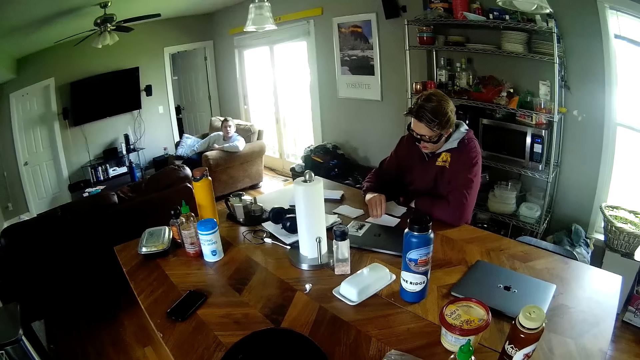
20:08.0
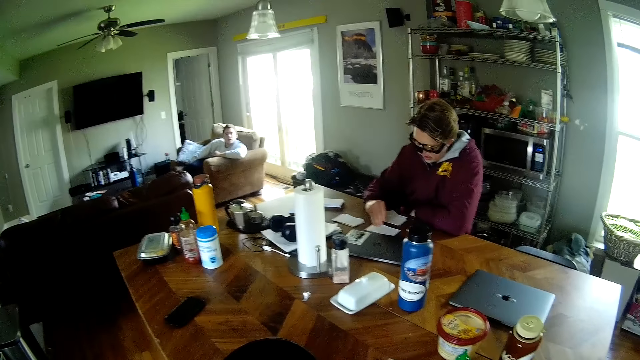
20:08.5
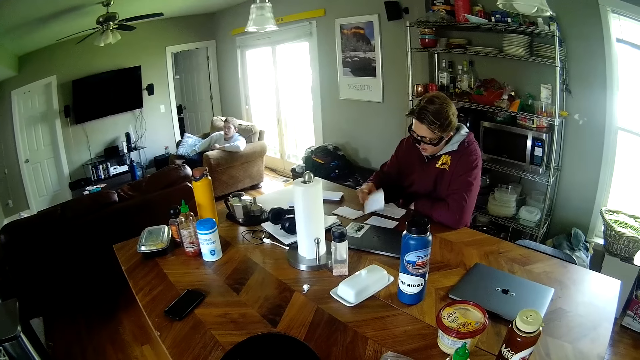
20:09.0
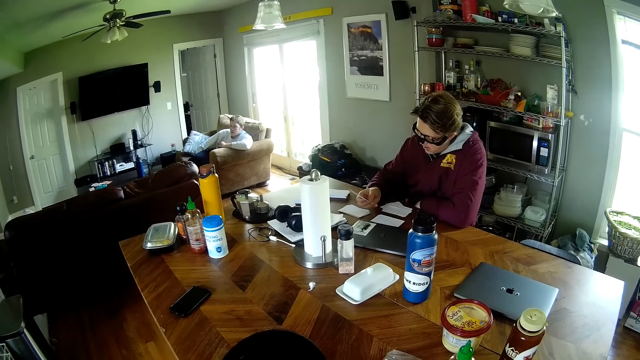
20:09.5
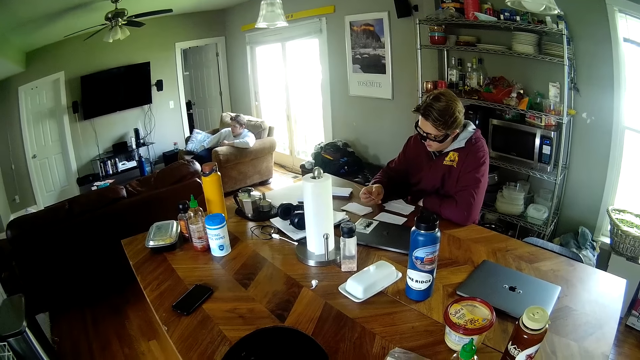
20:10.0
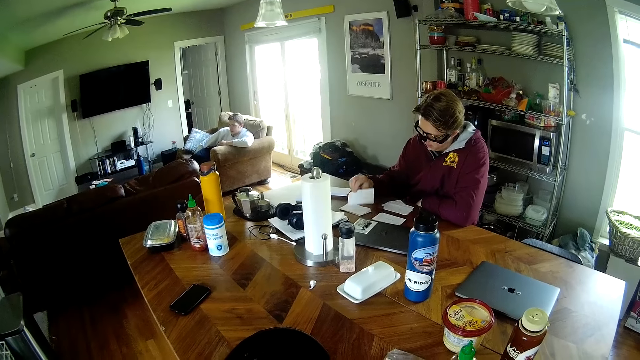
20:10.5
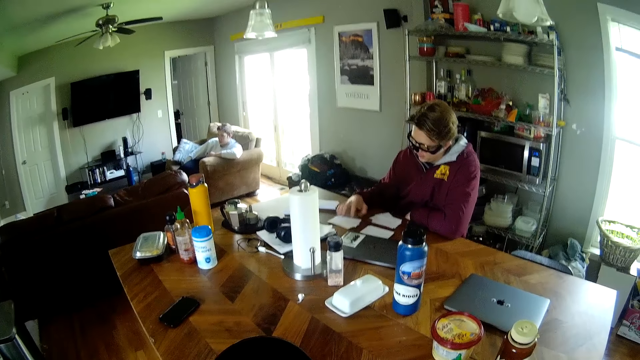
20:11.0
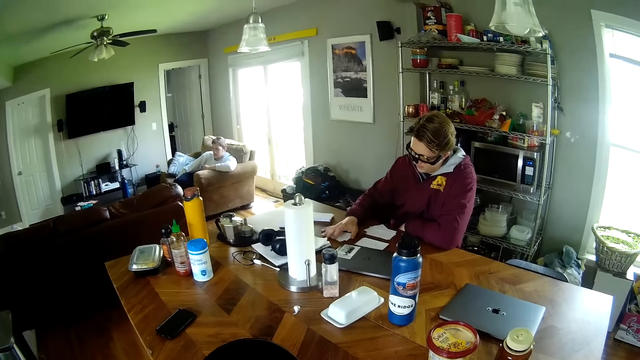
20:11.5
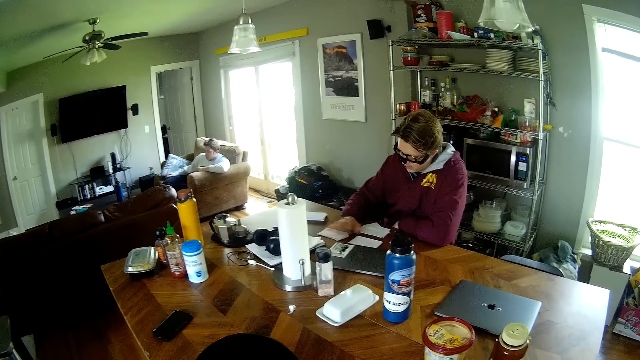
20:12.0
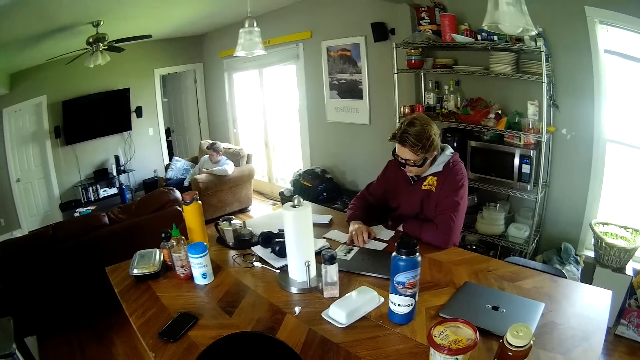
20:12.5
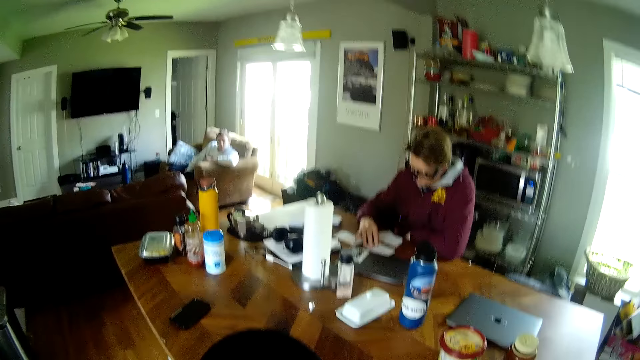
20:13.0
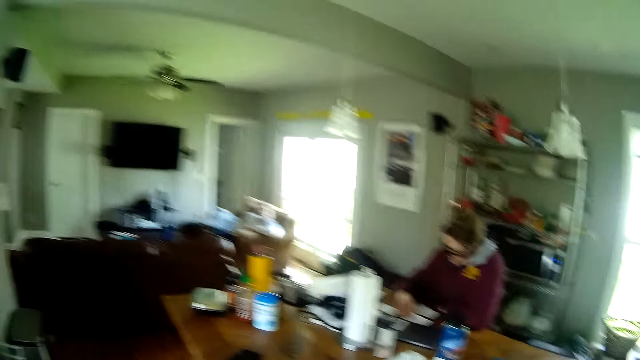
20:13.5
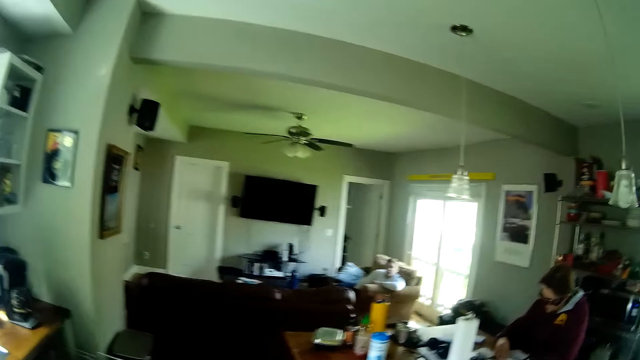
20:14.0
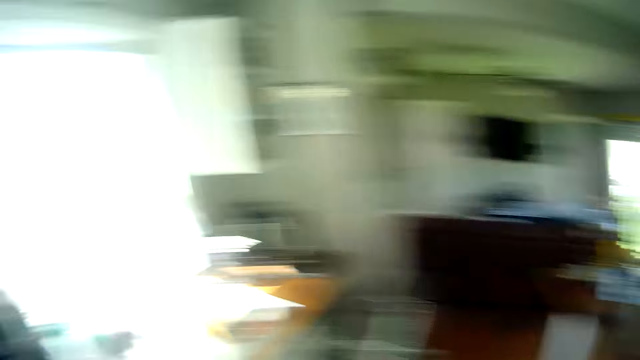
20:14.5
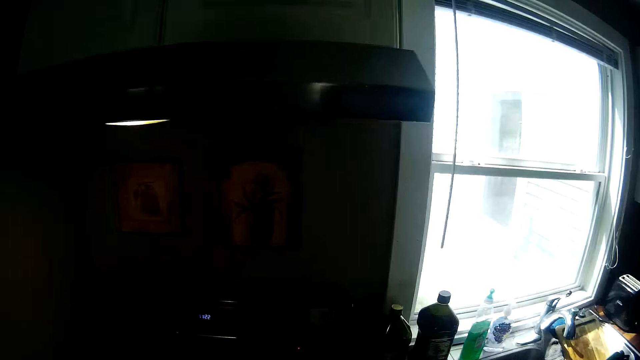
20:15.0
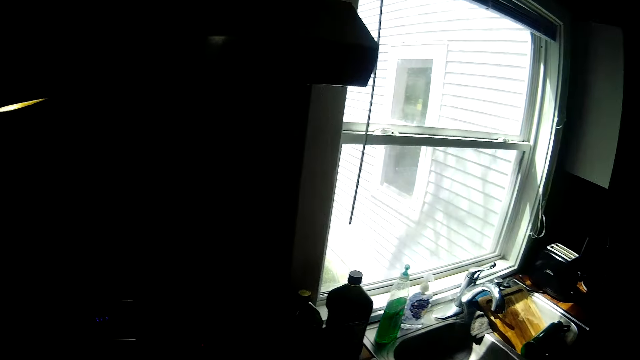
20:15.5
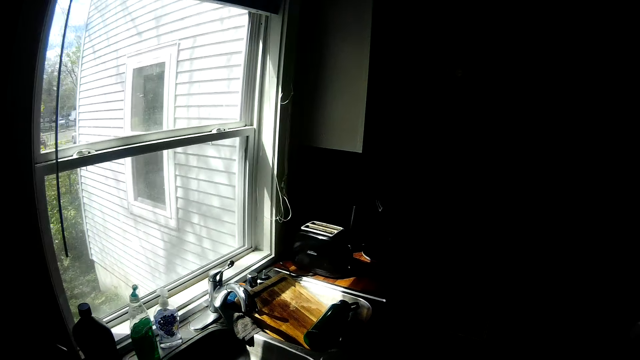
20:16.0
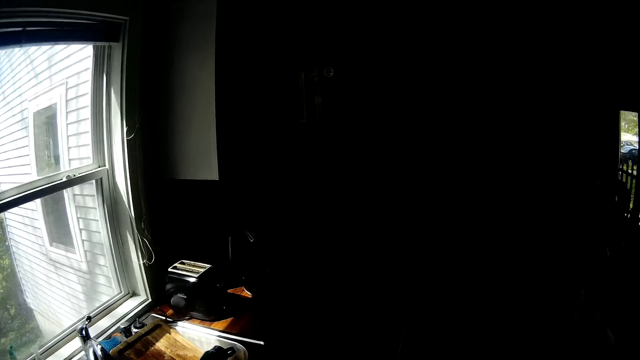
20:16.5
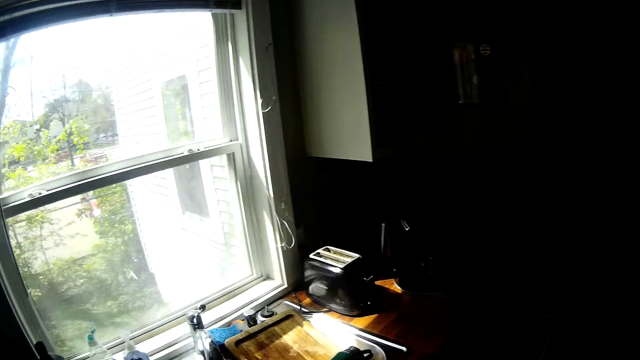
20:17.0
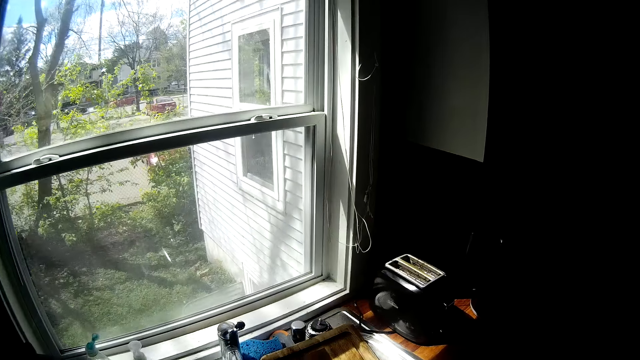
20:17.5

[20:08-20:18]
The man picks a card from the first deck of cards on the table with his right hand. The man looks at the card in his right hand. The man drops the card on the third deck of cards on the table with his right hand. The man arranges the third deck of cards on the table with his right hand. The camera wearer looks around.

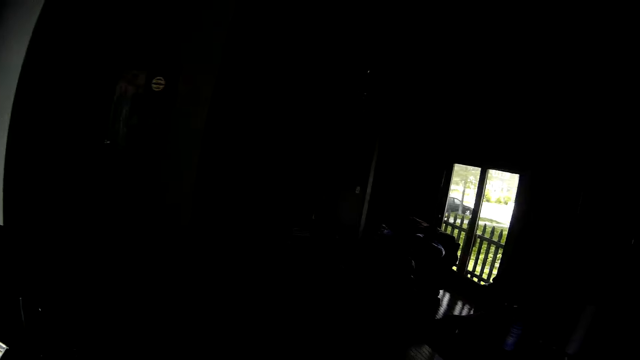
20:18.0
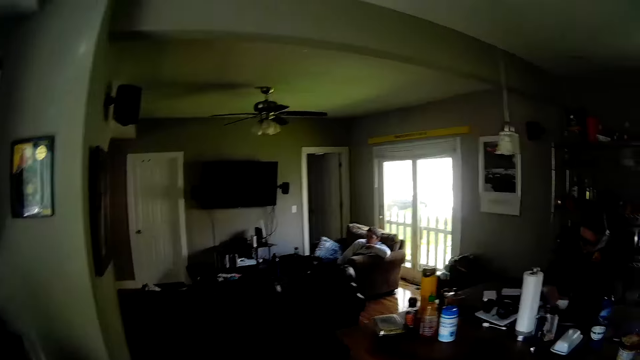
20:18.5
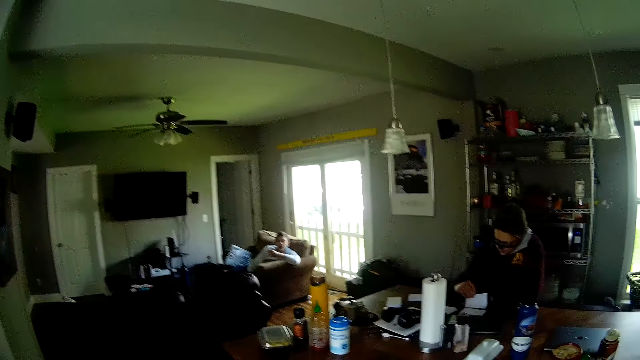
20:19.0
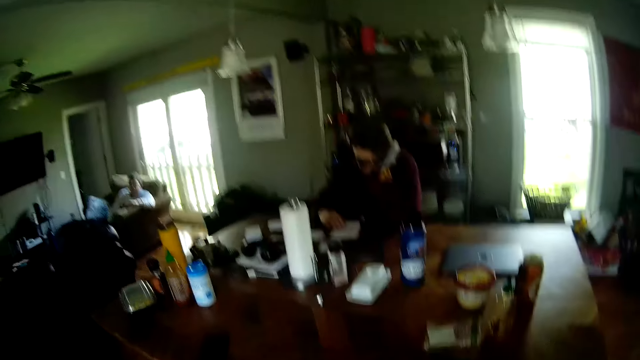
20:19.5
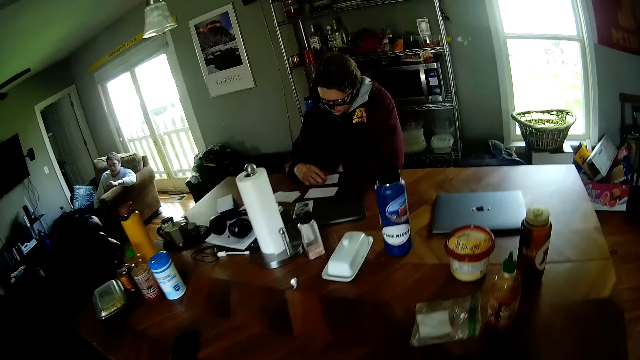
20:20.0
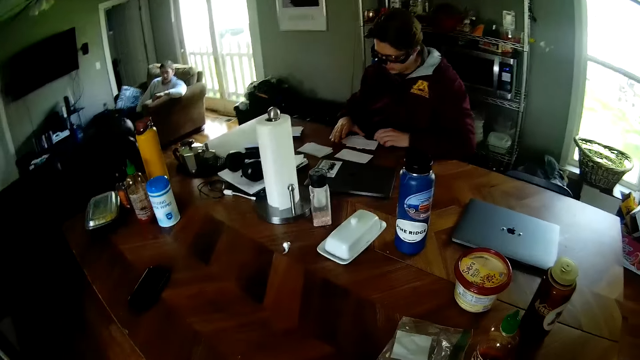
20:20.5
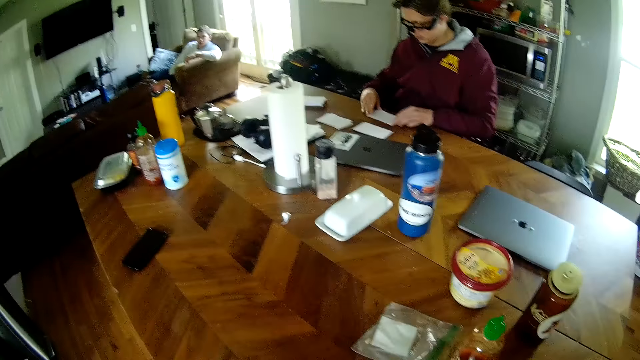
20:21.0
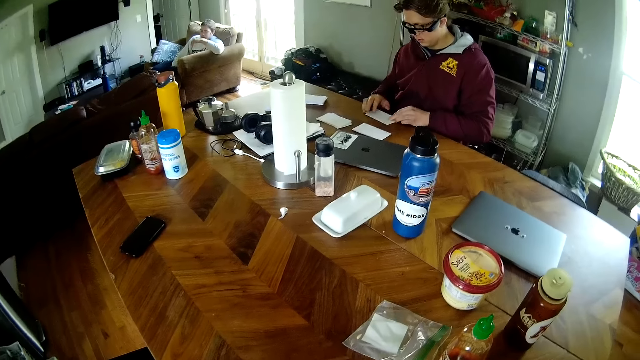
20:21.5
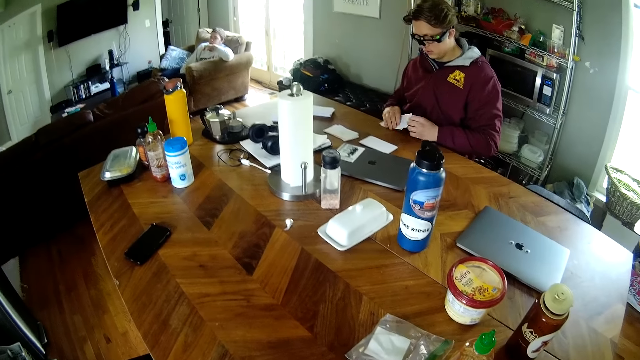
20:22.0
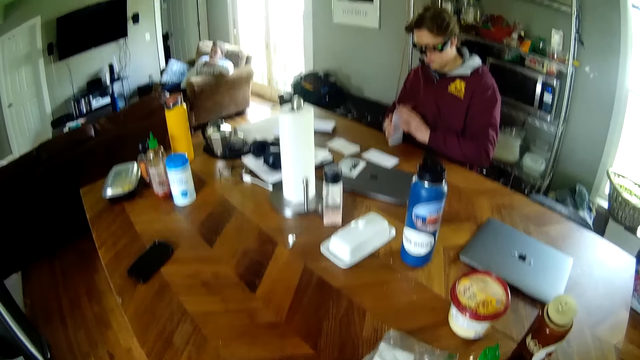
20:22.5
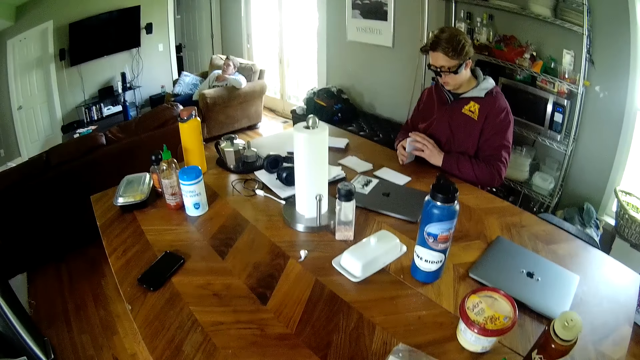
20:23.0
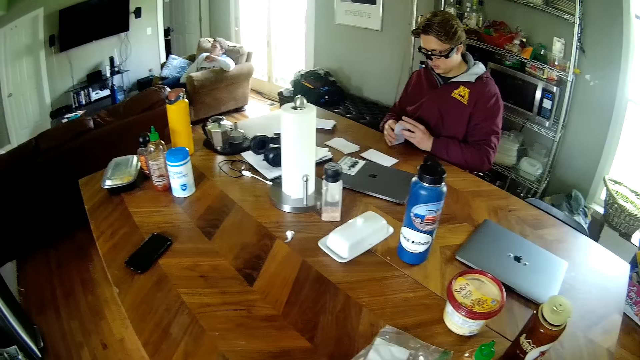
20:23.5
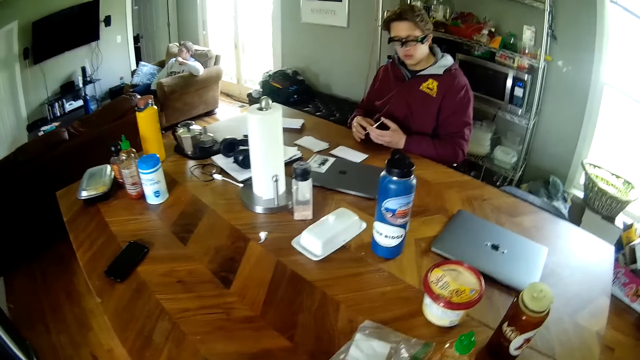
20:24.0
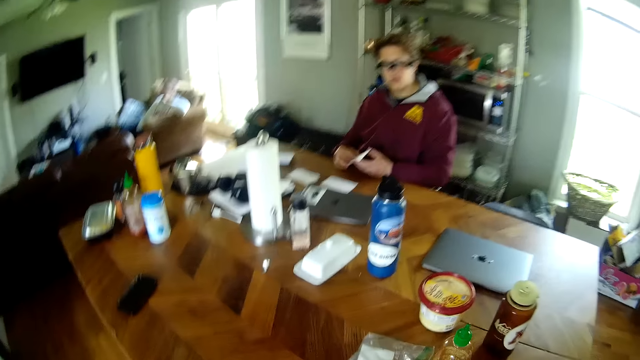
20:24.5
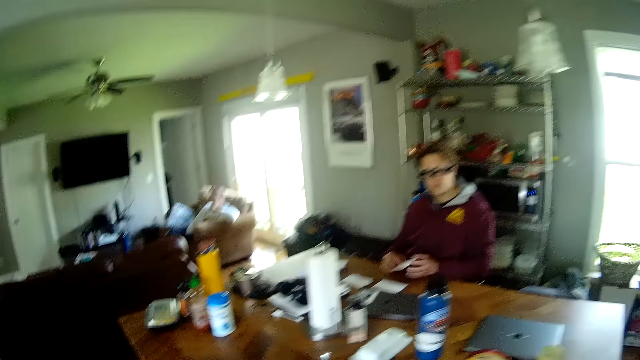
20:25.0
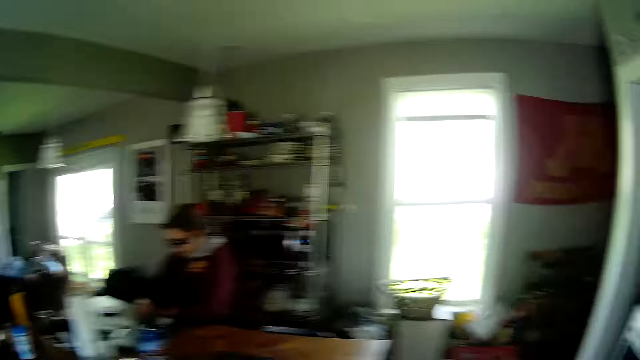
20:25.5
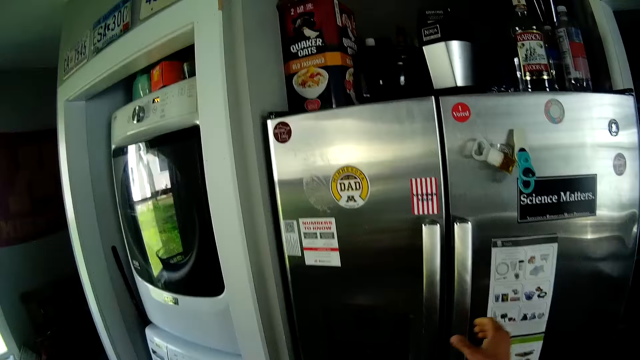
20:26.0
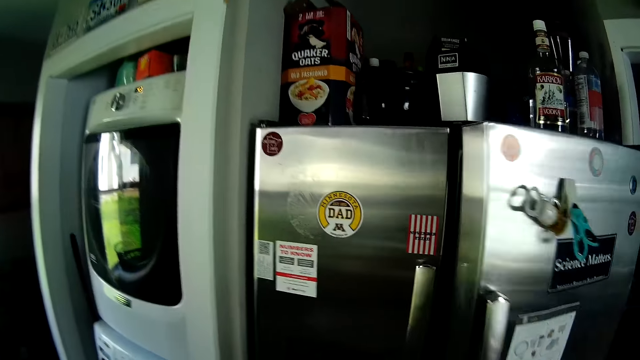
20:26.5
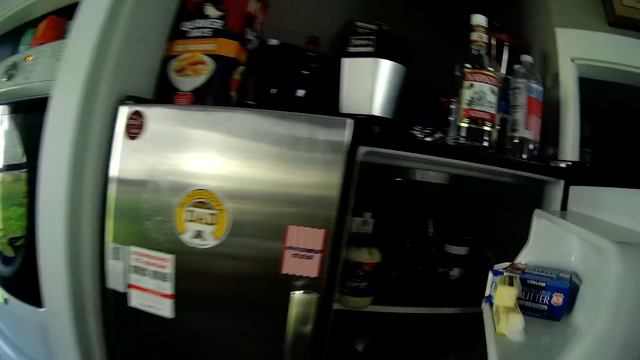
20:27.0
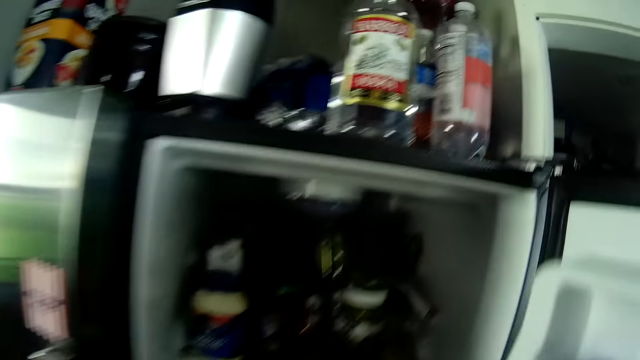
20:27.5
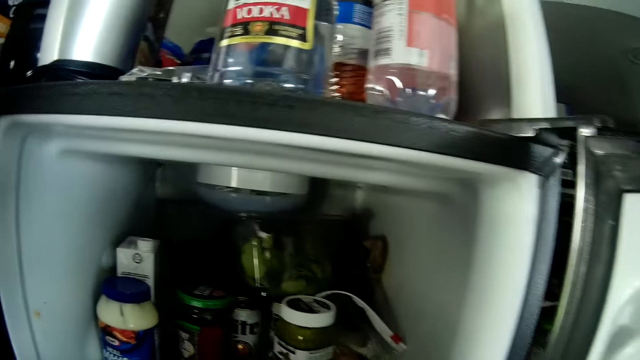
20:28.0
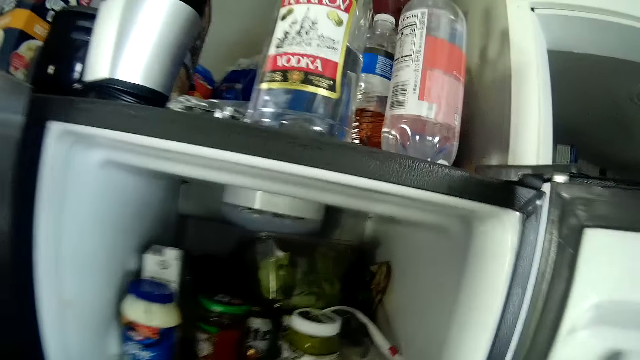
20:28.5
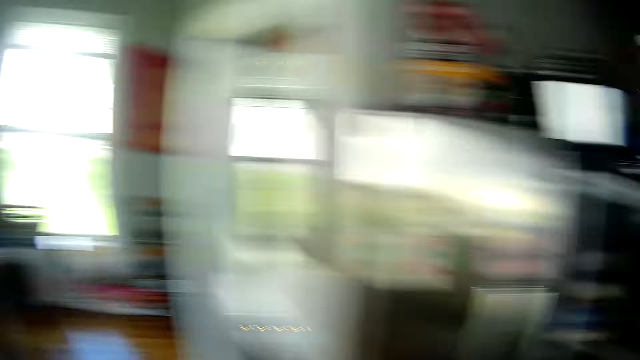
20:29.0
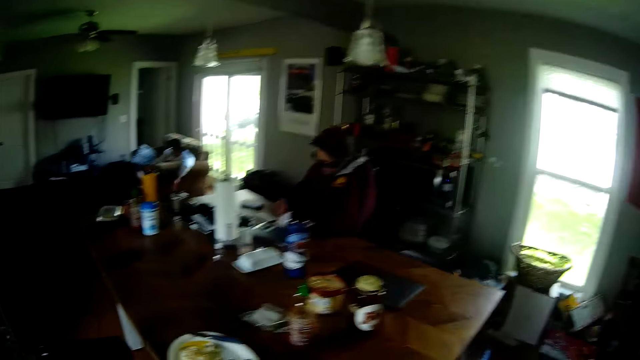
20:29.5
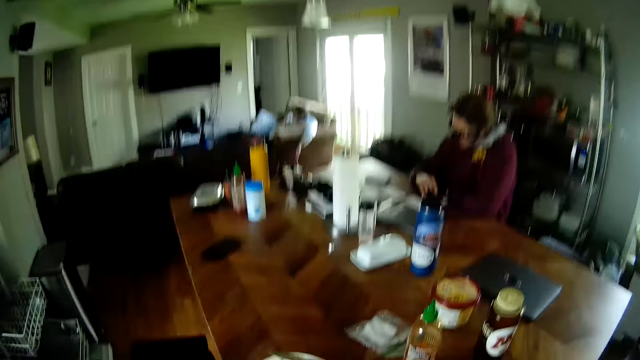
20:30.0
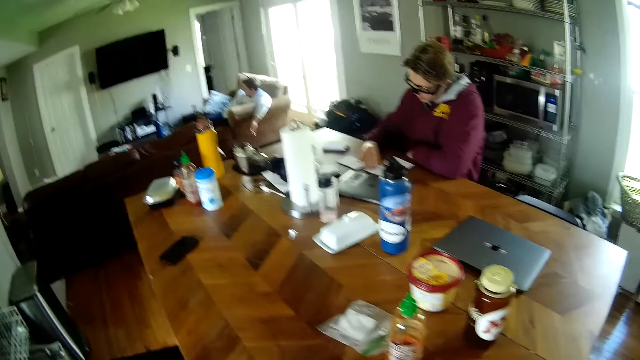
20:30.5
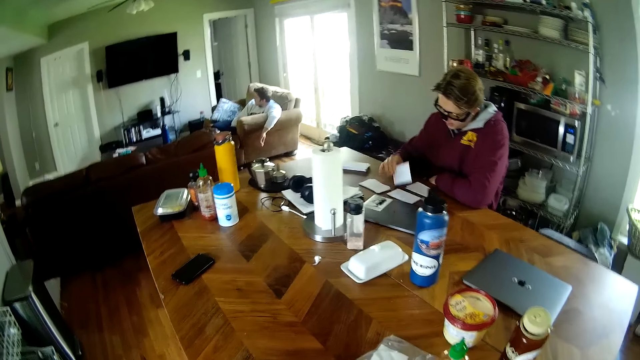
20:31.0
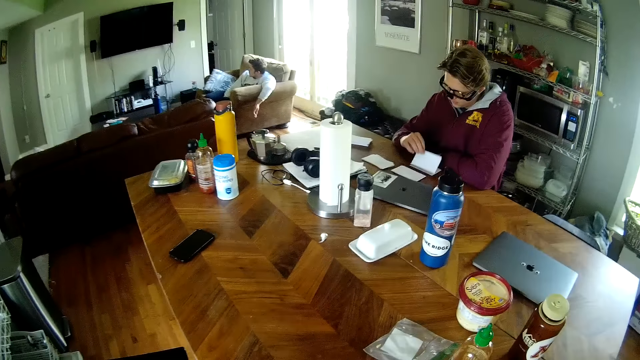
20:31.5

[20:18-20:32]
The man picks a card from the first deck of cards on the table with his right hand. The man drops the card on the second deck of cards on the table with his right hand. The camera wearer talks. The man arranges the second deck of cards on the table with both hands. The man drops the second deck of cards on the table with his right hand. The camera wearer opens the fridge door with his right hand. The man picks a card from the first deck of cards on the table with his right hand. The man drops the card on the second deck of cards on the table with his right hand. The man picks a card from the first deck of cards on the table with his right hand. The man drops the card on the second deck of cards on the table with his right hand.
